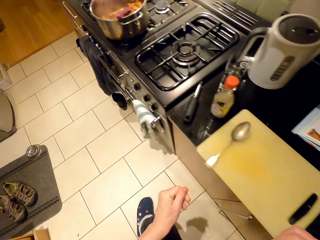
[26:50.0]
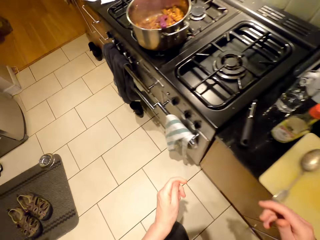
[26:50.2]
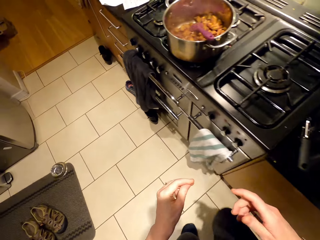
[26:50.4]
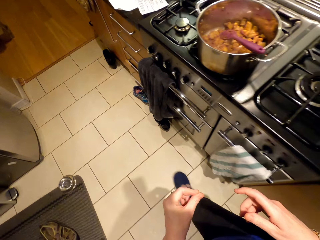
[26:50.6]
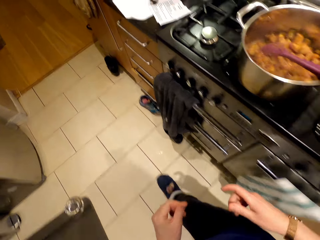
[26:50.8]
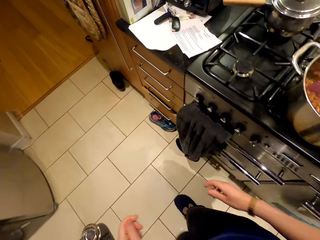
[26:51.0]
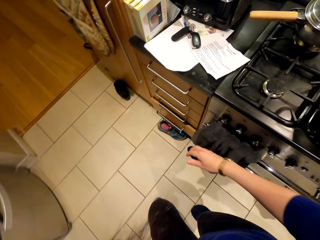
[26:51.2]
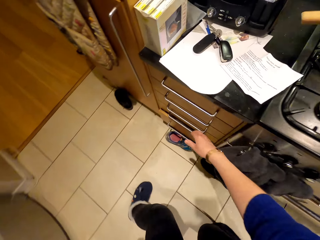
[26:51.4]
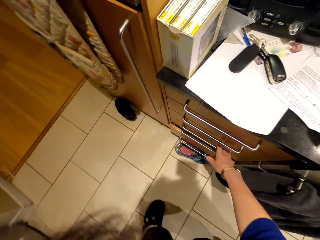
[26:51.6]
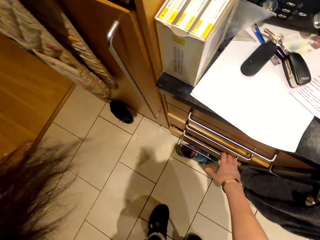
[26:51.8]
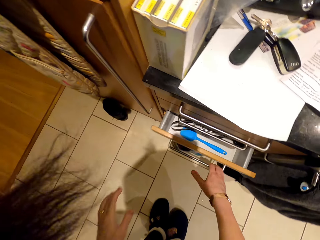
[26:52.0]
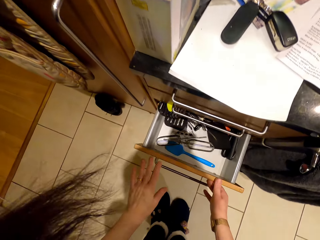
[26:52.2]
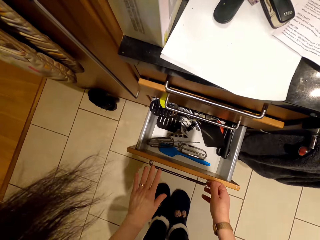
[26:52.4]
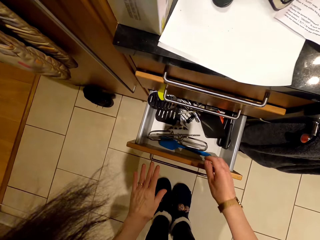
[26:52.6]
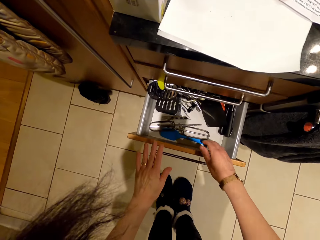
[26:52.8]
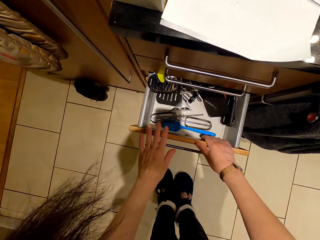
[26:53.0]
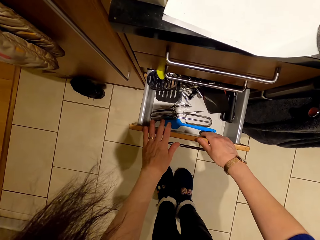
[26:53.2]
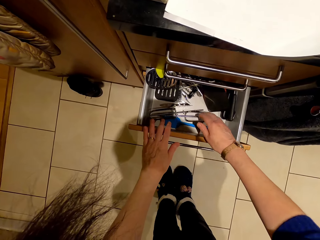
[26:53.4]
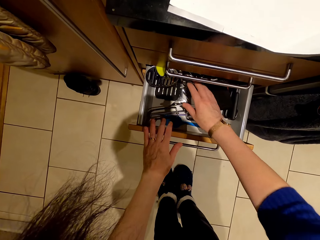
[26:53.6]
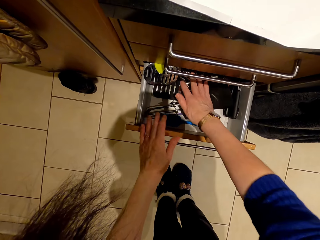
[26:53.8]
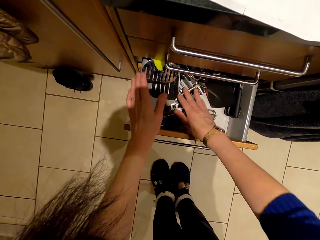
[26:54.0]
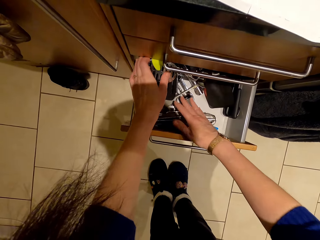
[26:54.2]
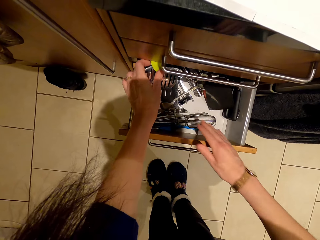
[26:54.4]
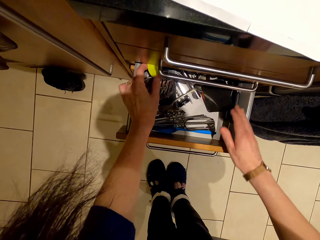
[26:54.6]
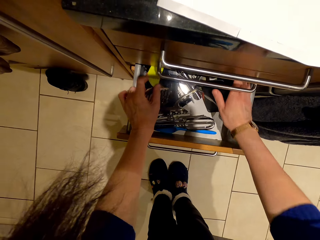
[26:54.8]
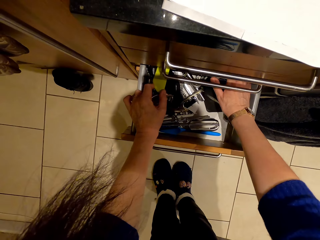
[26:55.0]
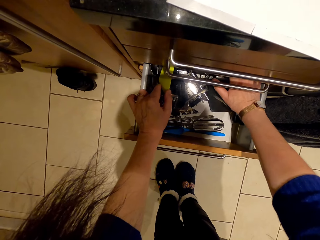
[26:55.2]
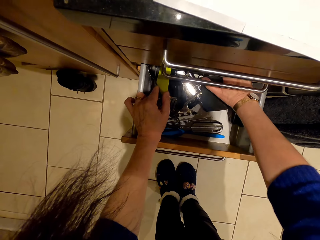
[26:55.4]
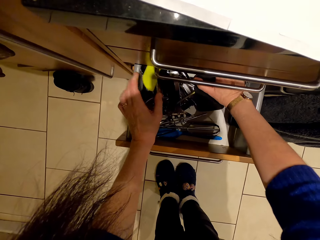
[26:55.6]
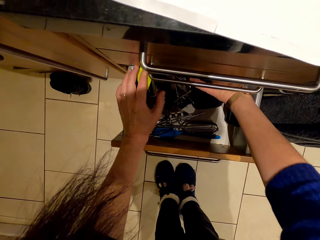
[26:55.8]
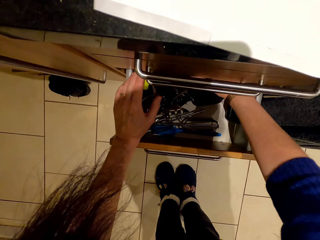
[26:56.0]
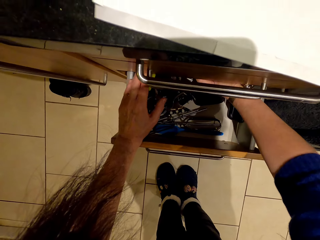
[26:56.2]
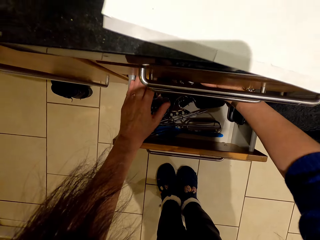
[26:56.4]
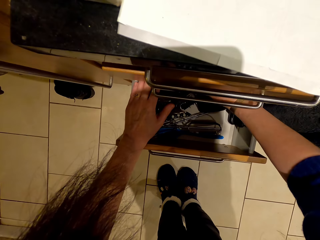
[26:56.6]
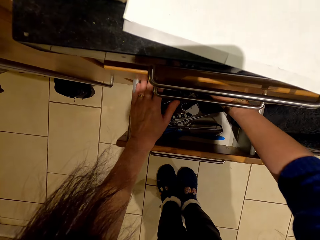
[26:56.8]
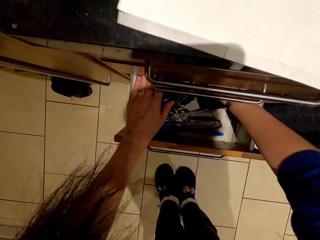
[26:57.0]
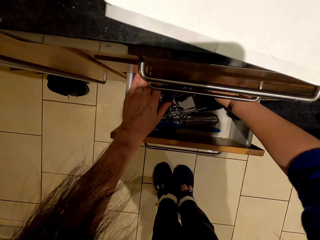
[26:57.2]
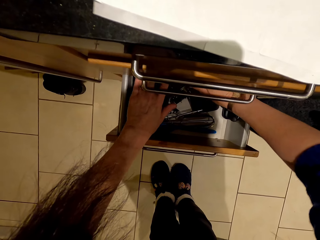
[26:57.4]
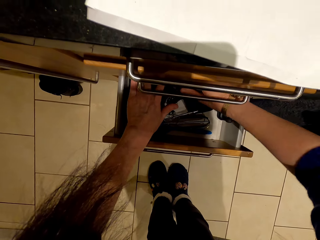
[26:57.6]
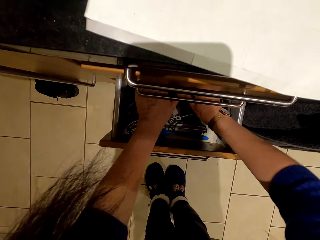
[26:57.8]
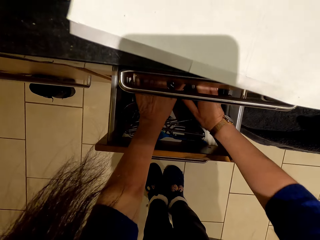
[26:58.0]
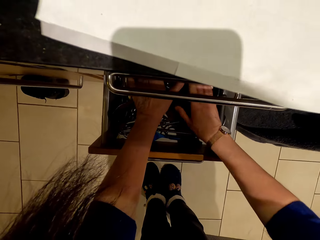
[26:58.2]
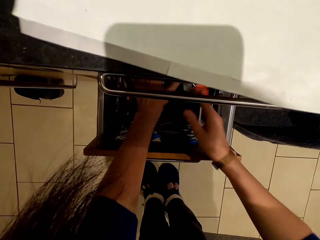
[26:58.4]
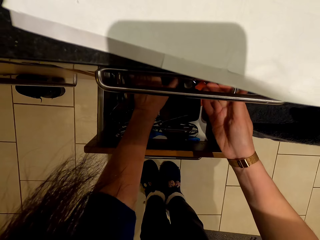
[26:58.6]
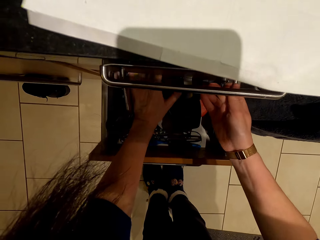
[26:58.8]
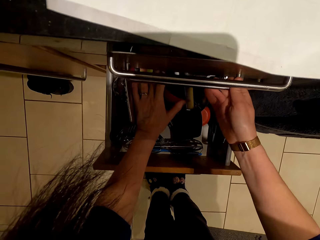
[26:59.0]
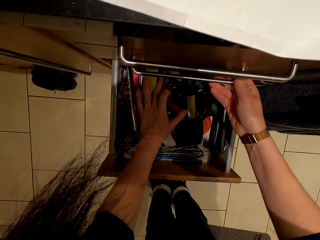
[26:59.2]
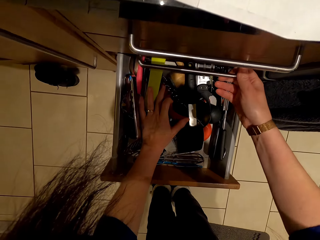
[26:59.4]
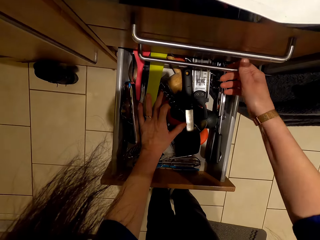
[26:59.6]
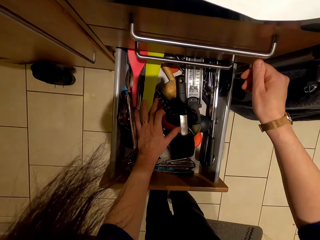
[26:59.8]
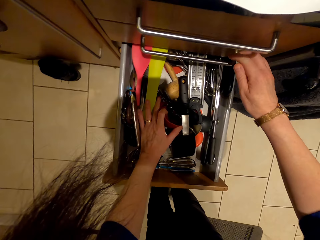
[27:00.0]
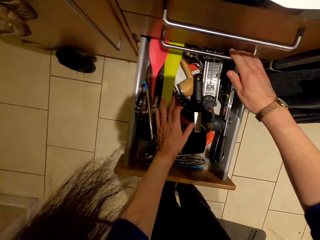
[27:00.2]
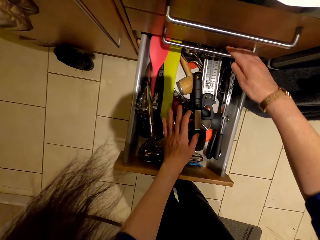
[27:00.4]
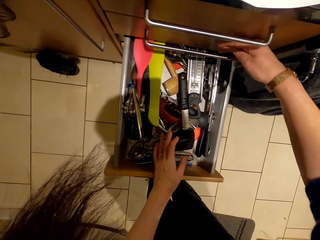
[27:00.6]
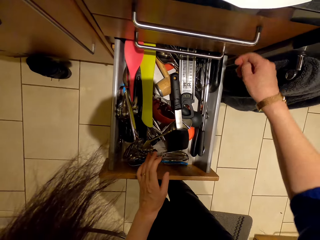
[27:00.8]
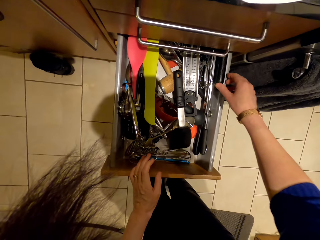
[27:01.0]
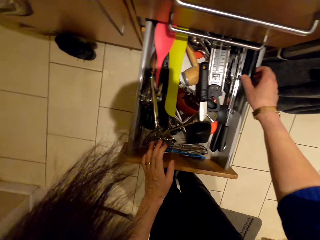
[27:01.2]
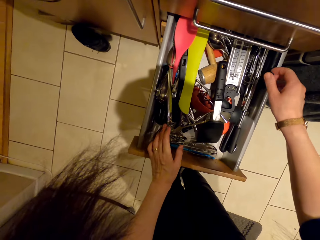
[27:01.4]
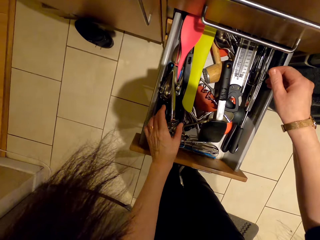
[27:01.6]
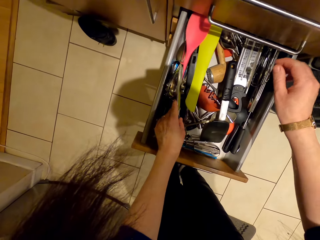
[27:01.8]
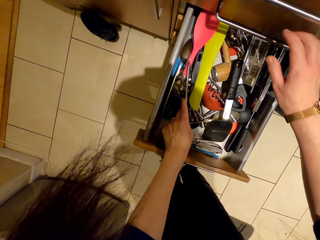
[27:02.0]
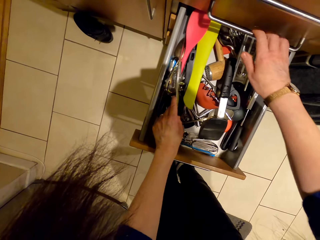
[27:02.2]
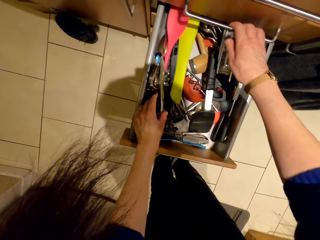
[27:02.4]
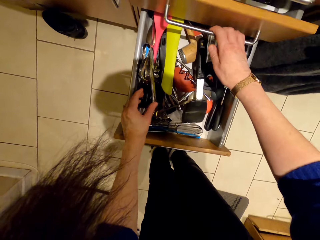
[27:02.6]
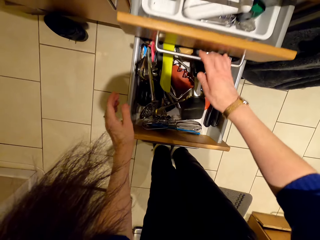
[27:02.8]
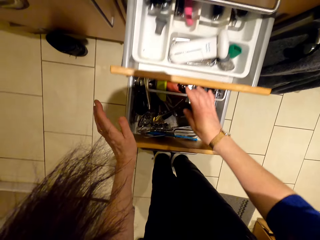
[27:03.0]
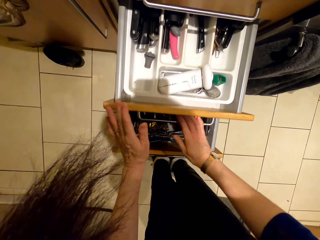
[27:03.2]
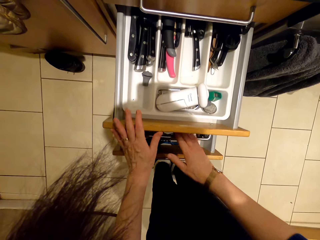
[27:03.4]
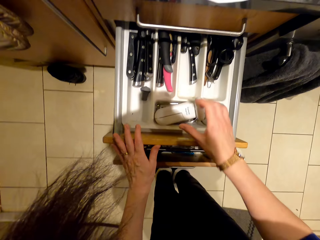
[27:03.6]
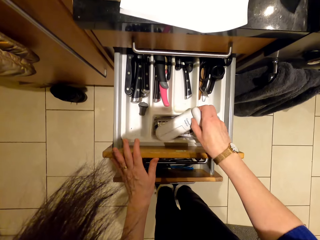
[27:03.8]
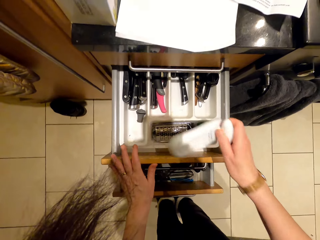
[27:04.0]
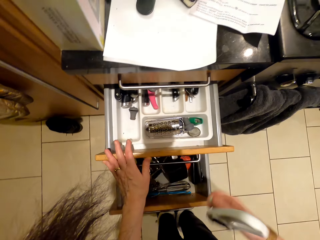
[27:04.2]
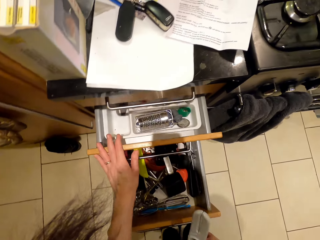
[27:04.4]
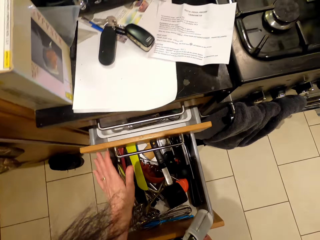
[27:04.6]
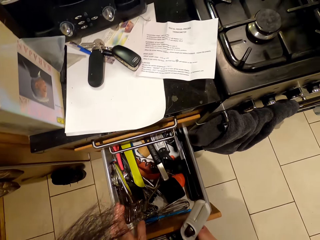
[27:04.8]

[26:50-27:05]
The camera wearer walks around the room. They pull the drawer. They search in the drawer. They pull another drawer. They pick up something.

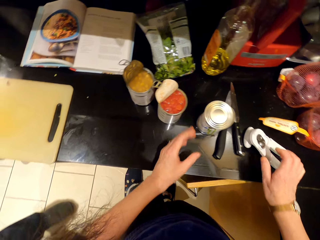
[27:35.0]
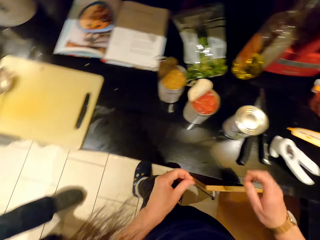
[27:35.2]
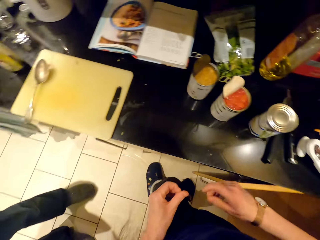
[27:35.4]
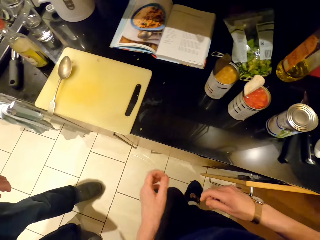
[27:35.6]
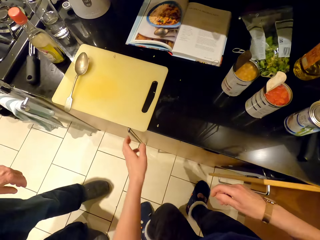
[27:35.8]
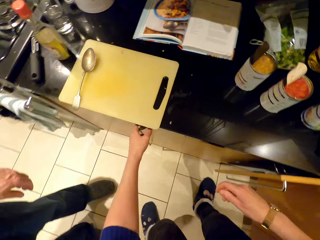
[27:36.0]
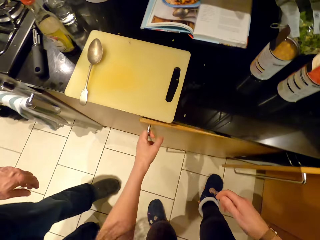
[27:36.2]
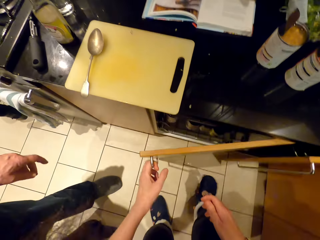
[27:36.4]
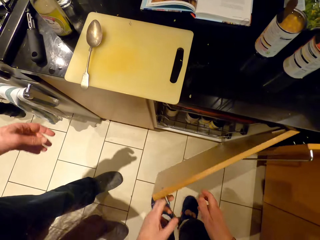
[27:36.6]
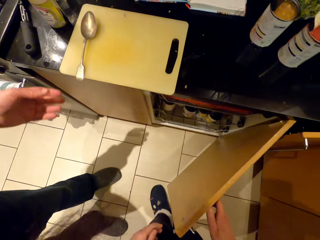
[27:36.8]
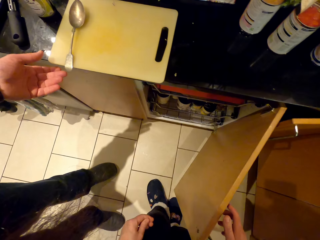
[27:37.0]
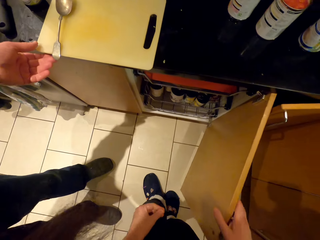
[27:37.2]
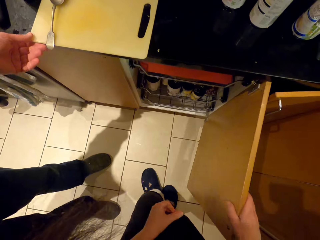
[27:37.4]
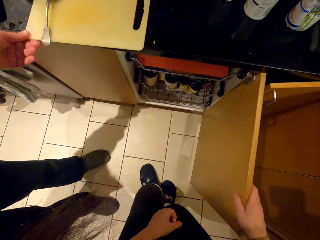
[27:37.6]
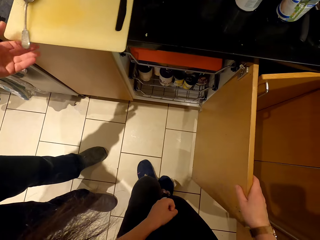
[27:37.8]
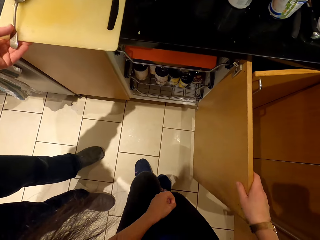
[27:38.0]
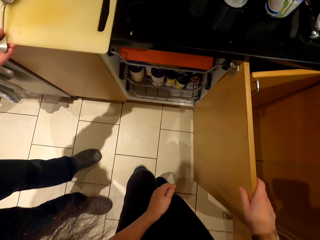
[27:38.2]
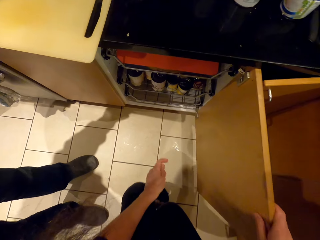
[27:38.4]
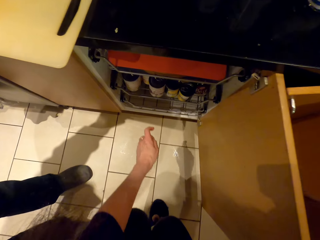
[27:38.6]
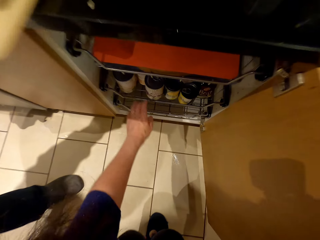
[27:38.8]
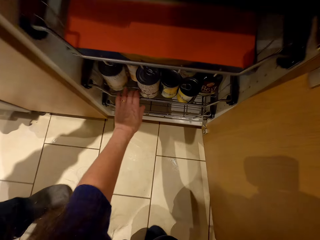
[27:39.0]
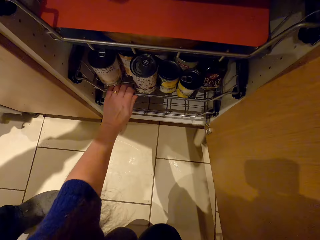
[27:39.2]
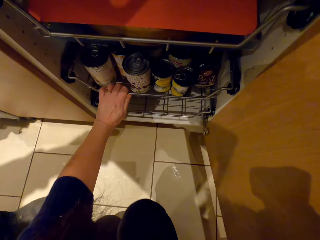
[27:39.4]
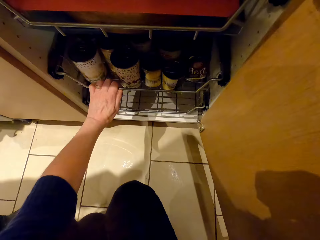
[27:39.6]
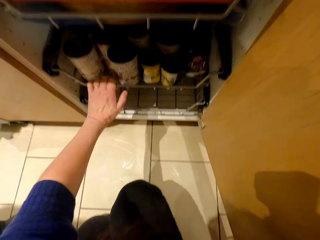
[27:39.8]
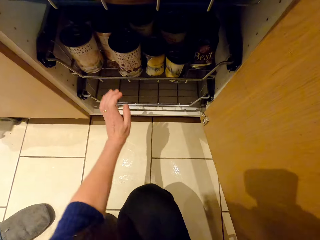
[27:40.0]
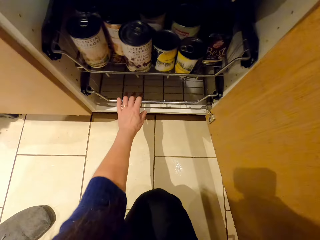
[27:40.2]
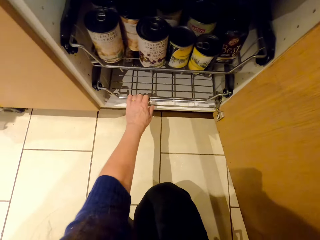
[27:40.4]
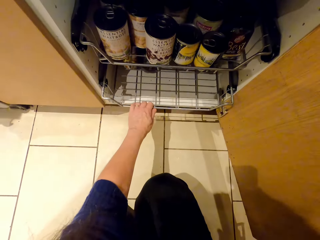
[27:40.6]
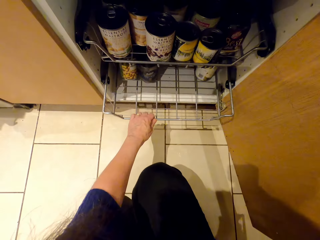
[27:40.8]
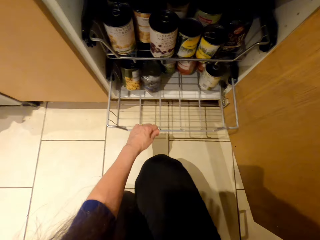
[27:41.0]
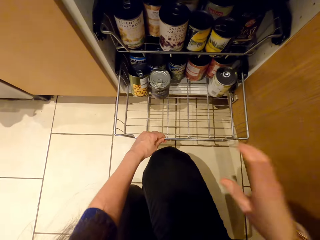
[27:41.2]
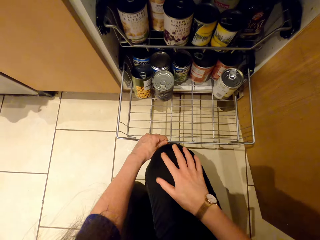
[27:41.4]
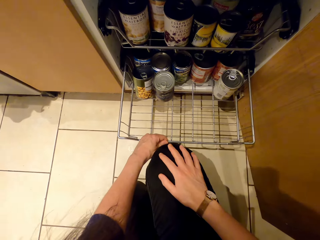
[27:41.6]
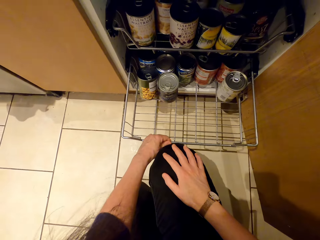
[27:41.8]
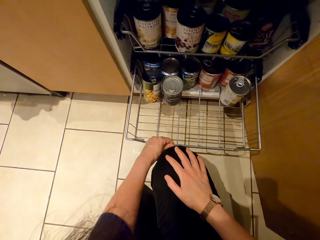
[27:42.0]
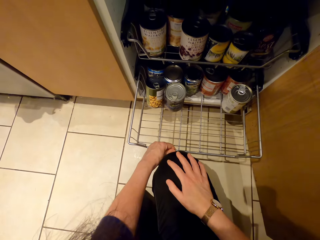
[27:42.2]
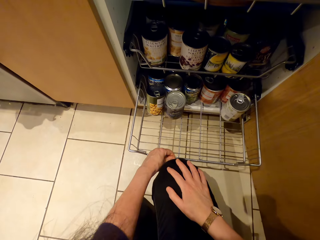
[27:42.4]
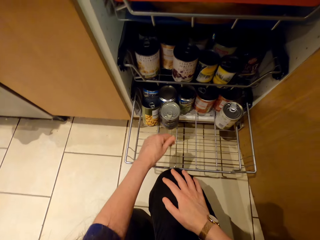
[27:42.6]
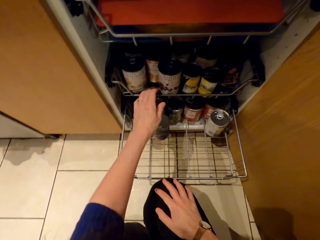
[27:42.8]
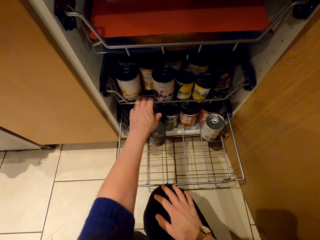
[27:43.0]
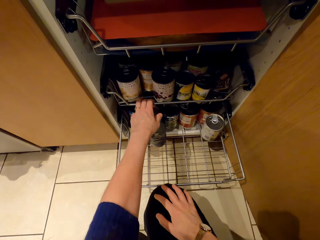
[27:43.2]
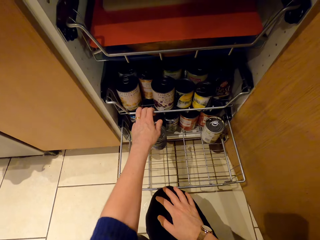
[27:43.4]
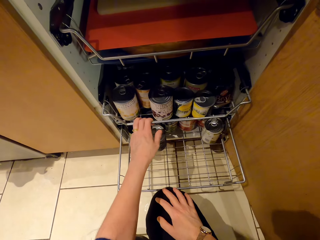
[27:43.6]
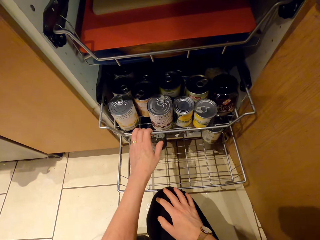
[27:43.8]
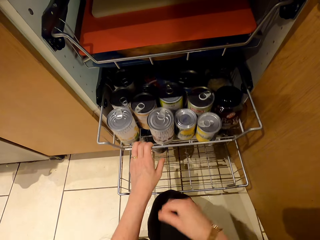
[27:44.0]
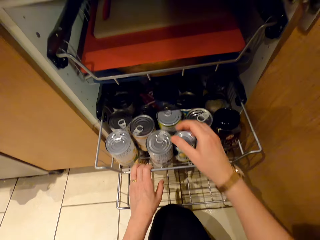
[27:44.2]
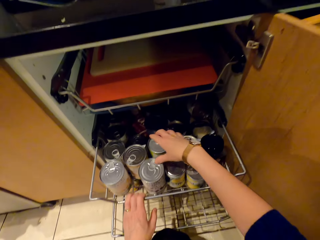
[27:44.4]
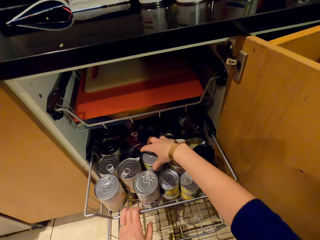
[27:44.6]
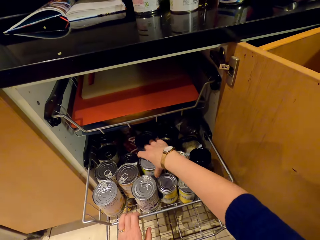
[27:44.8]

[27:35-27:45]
The camera wearer opens the cabinet. They squat down. They pull the rack. They search in the cabinet. They pull the second rack.
